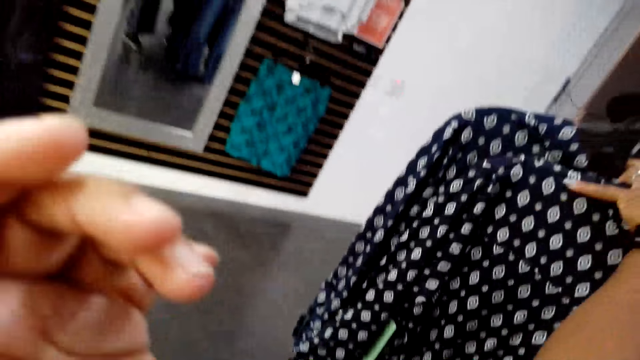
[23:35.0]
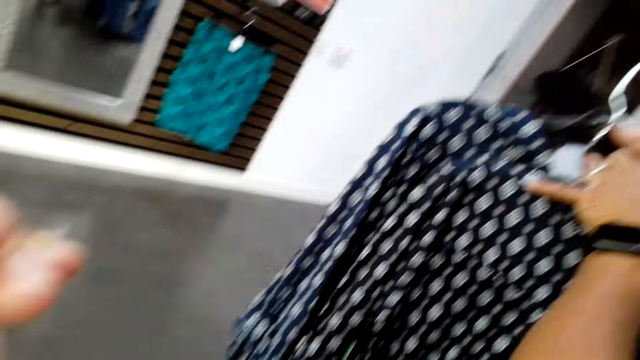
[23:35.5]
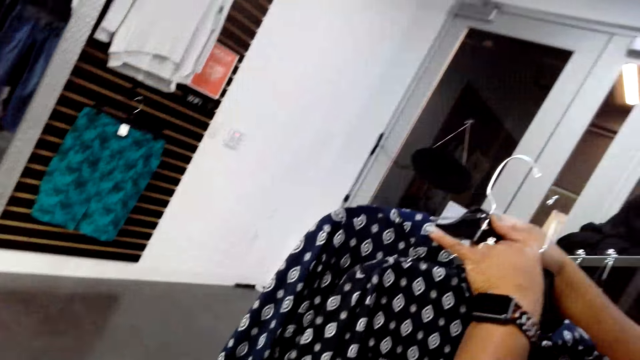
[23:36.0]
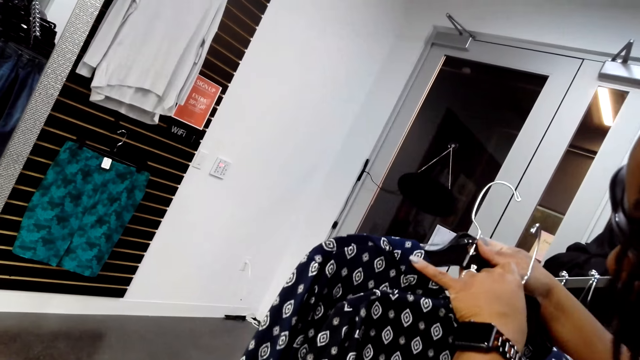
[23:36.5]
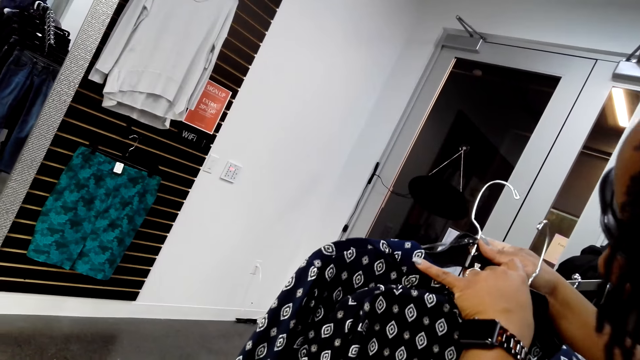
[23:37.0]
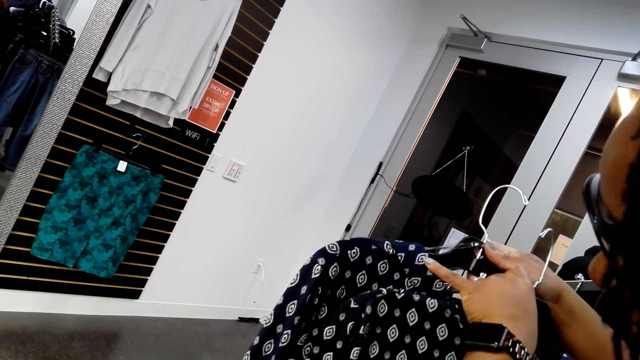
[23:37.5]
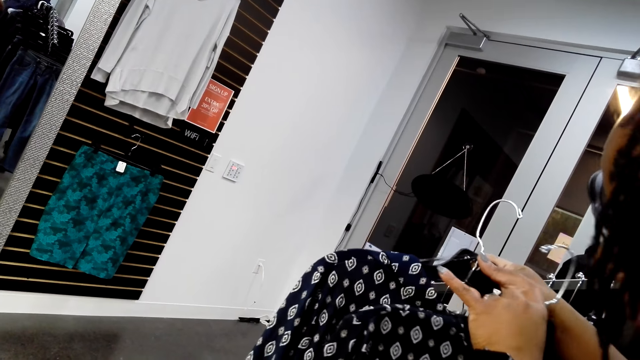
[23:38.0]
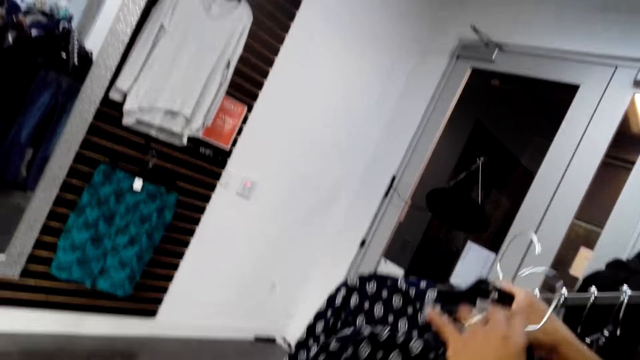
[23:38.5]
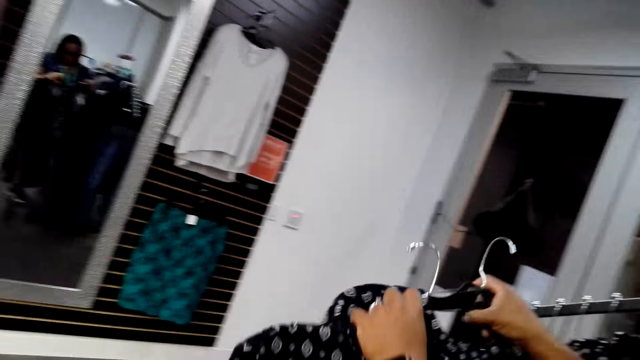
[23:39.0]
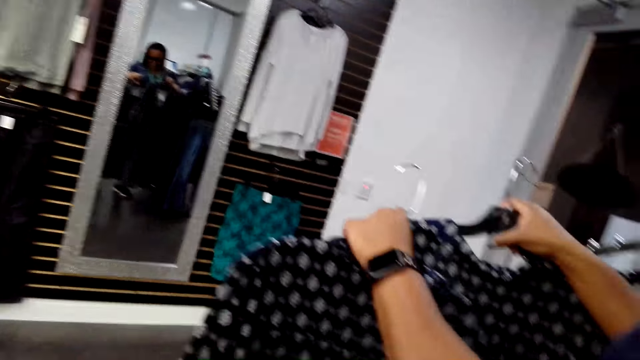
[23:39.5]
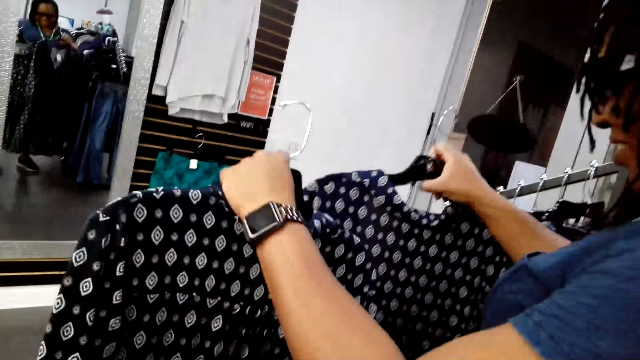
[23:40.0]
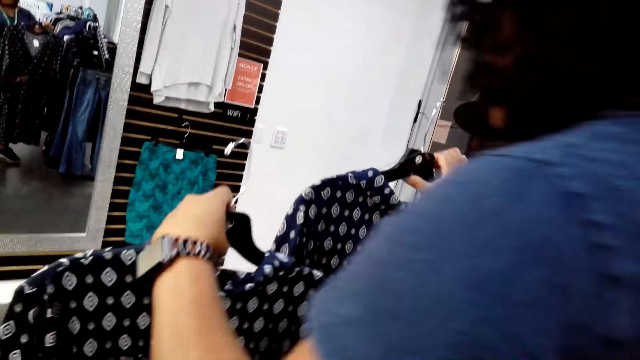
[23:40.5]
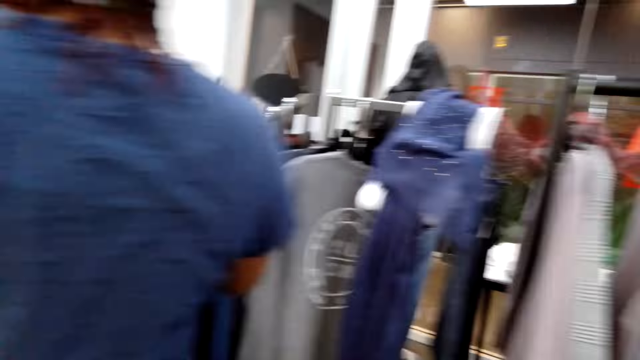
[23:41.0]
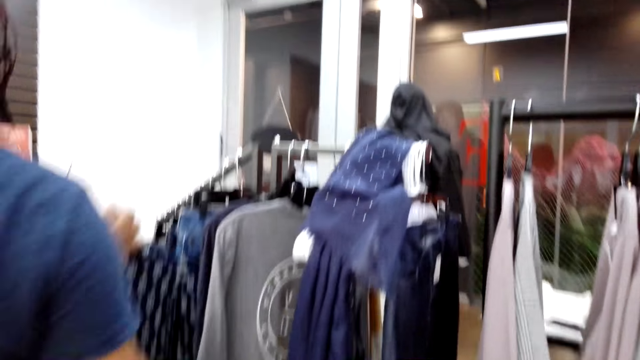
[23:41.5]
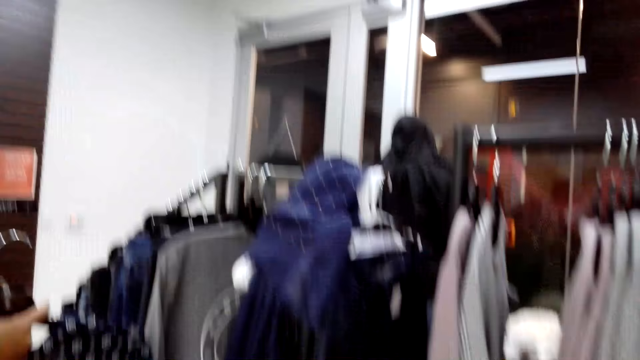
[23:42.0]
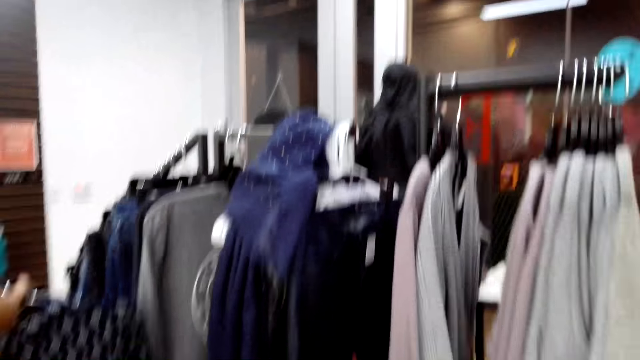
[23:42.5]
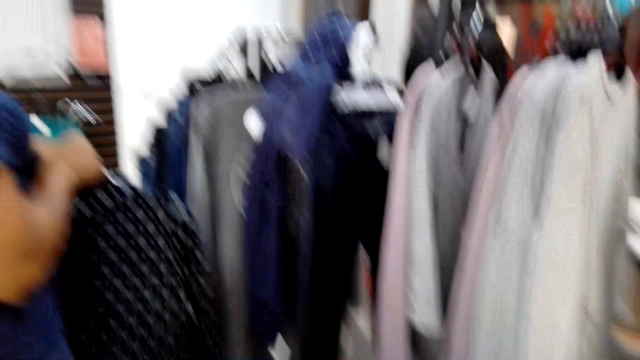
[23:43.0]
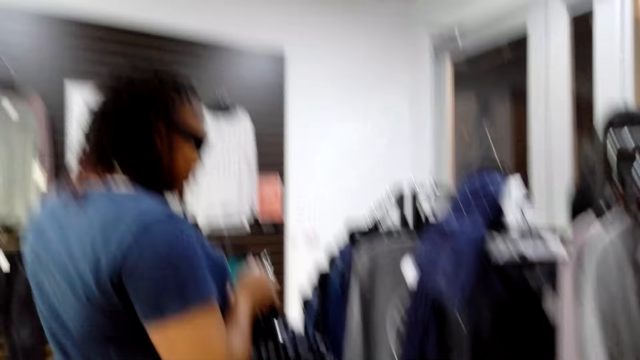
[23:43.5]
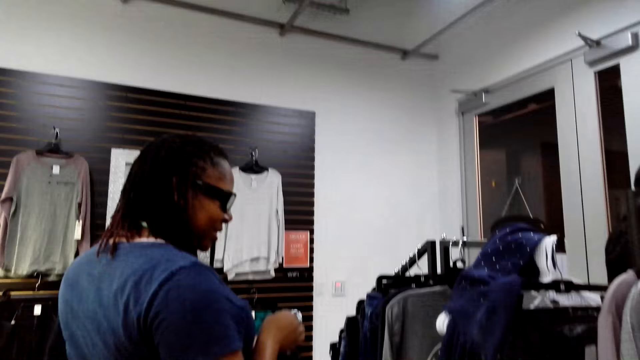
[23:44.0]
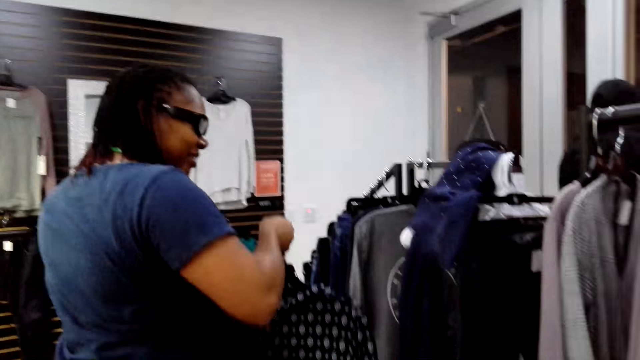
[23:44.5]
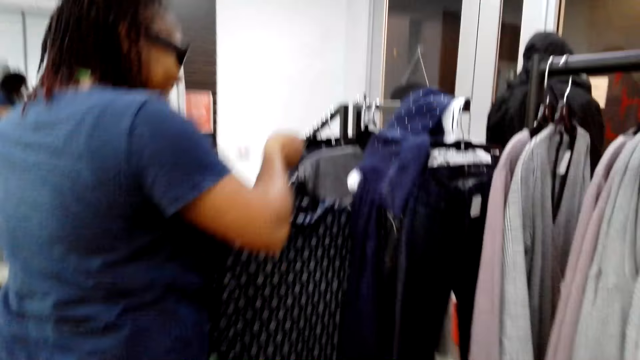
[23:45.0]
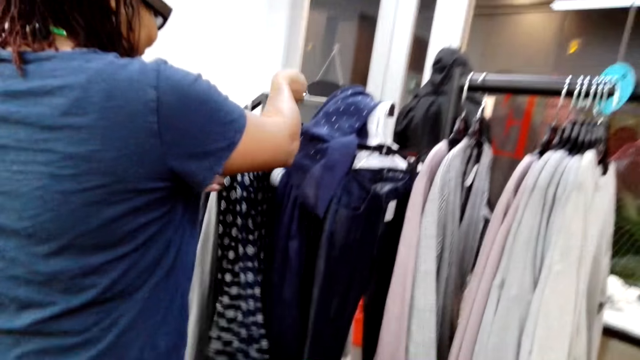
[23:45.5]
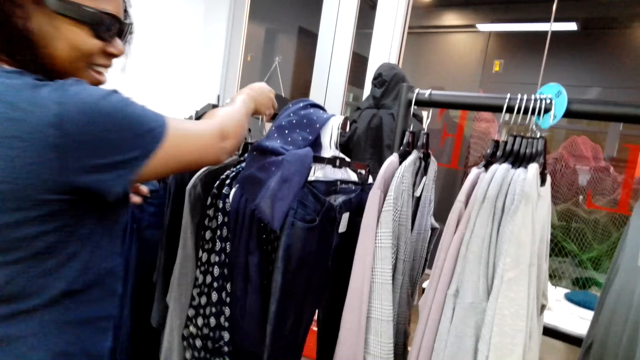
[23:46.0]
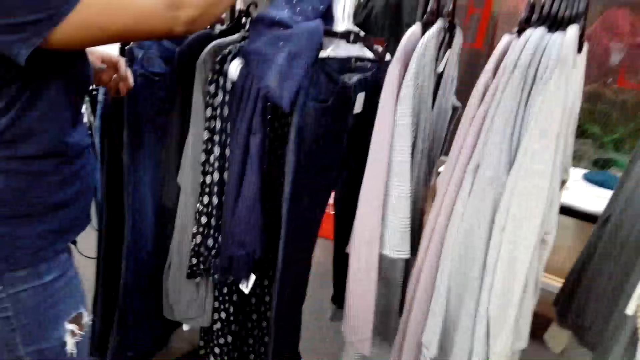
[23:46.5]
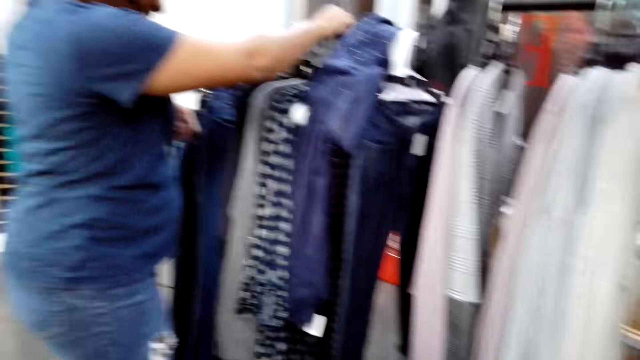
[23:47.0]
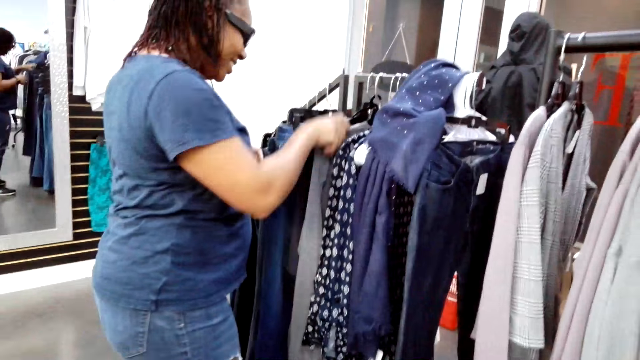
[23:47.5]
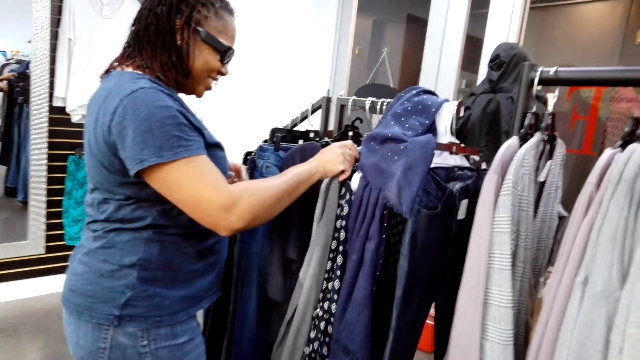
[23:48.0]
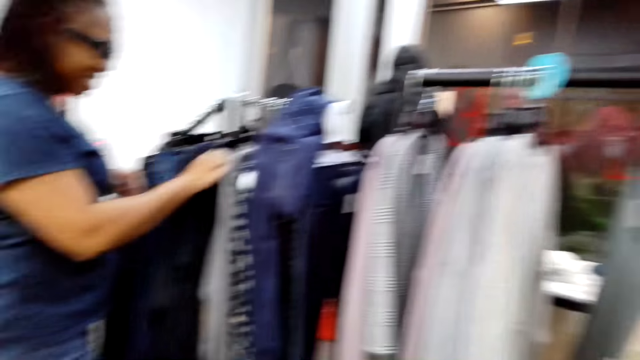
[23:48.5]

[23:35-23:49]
A woman holds clothes with hands. The woman points a finger at the clothes. The camera wearer looks at the clothes on a hanger stand. They put a dress on the hanging line. The woman hangs a cloth on the hanger stand.

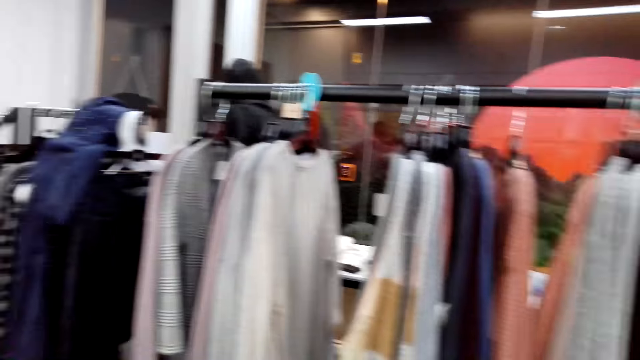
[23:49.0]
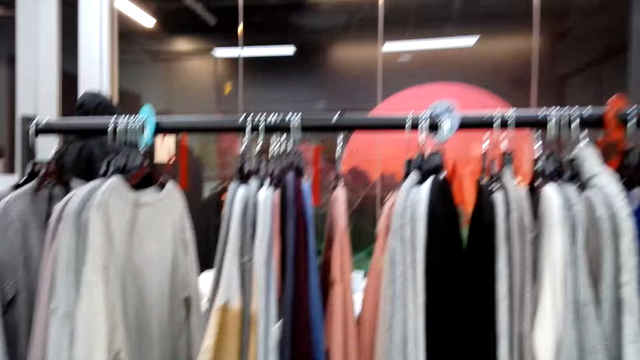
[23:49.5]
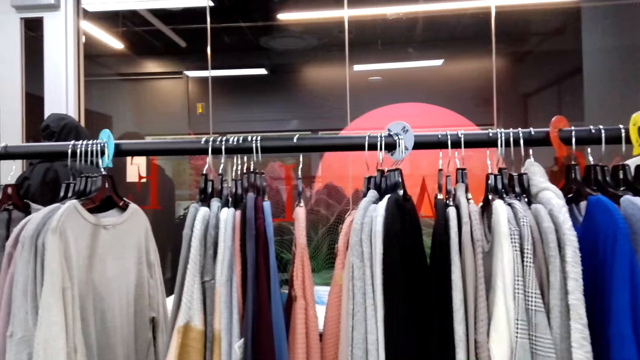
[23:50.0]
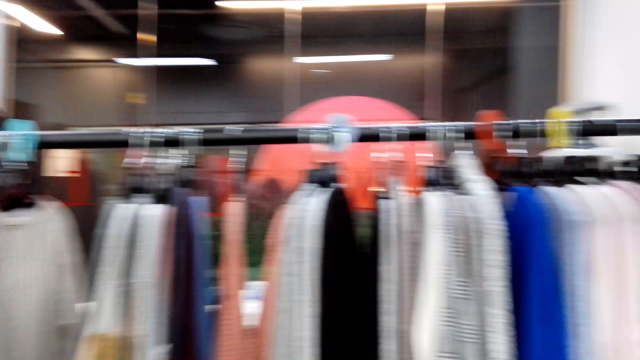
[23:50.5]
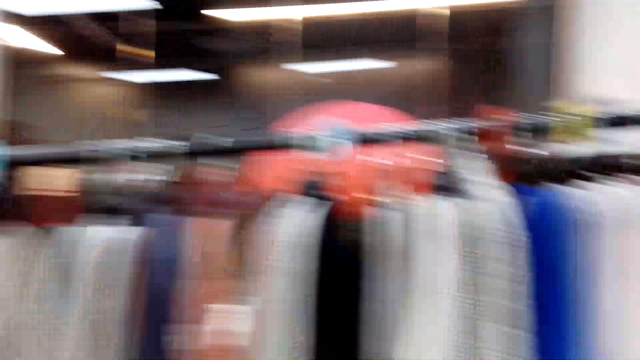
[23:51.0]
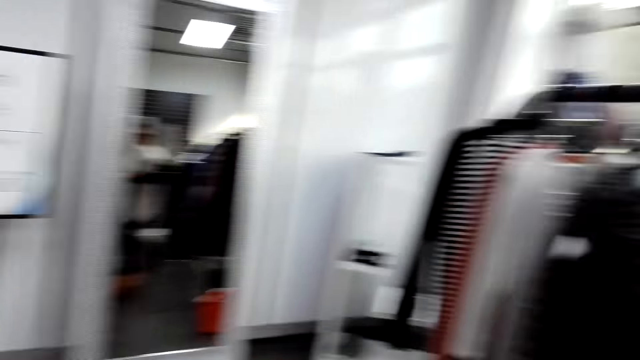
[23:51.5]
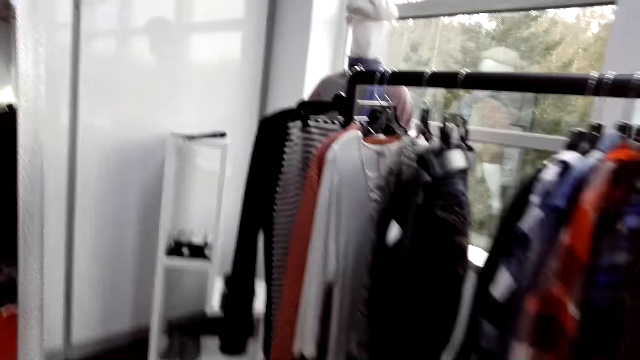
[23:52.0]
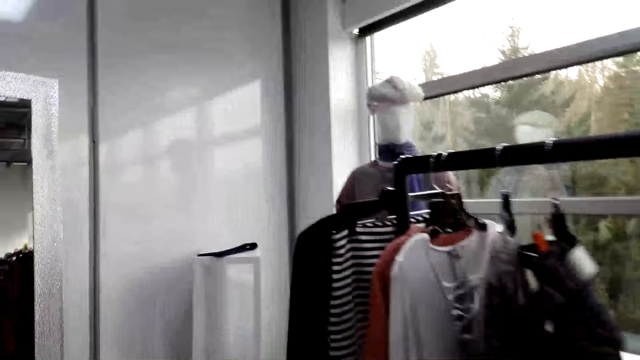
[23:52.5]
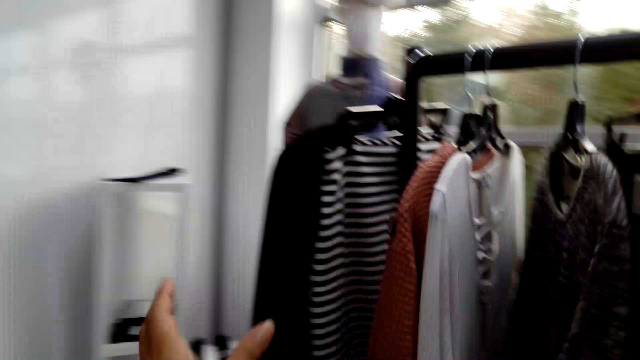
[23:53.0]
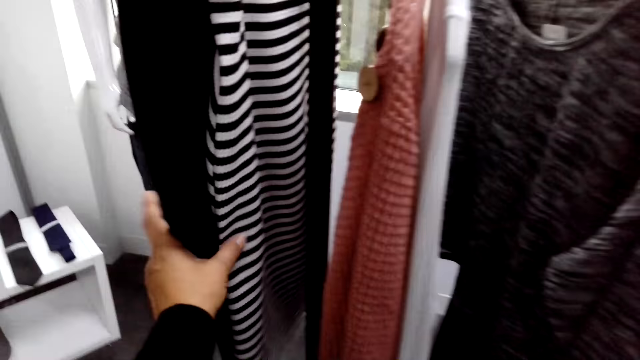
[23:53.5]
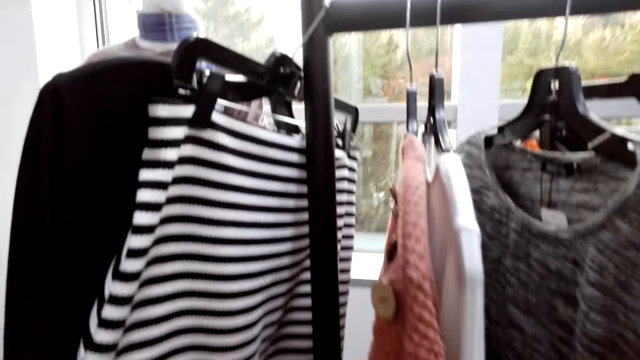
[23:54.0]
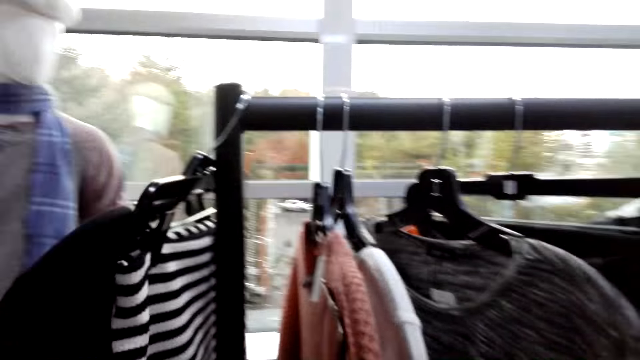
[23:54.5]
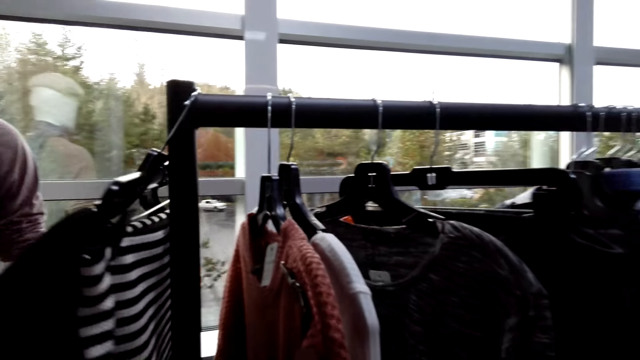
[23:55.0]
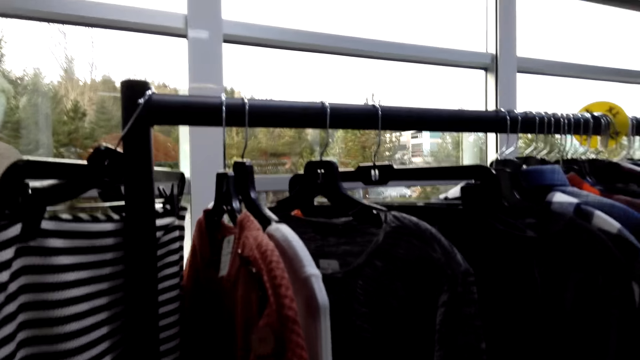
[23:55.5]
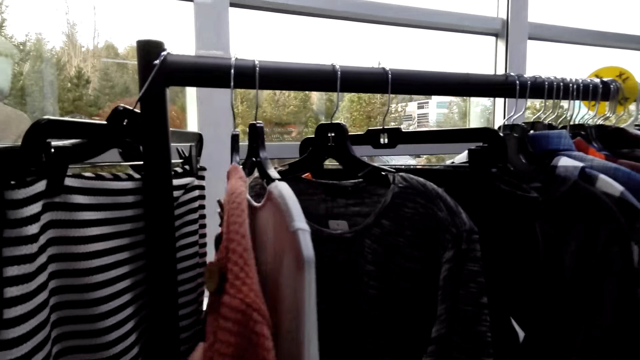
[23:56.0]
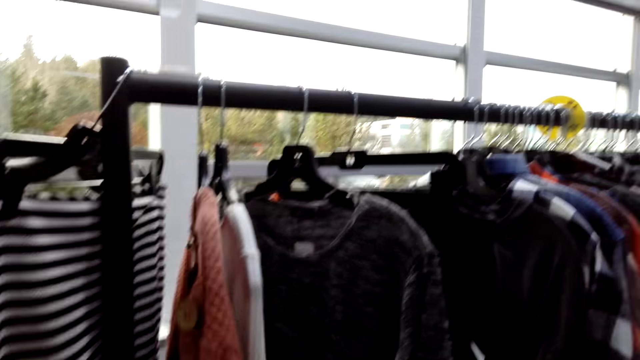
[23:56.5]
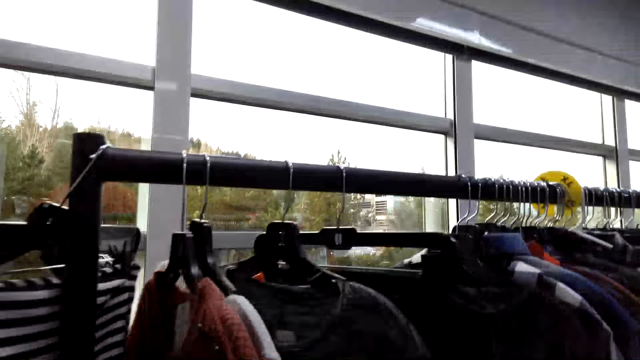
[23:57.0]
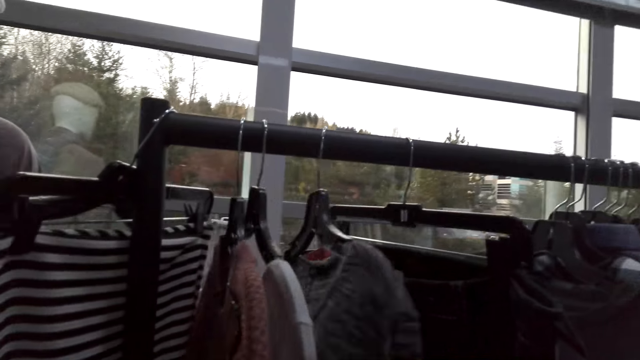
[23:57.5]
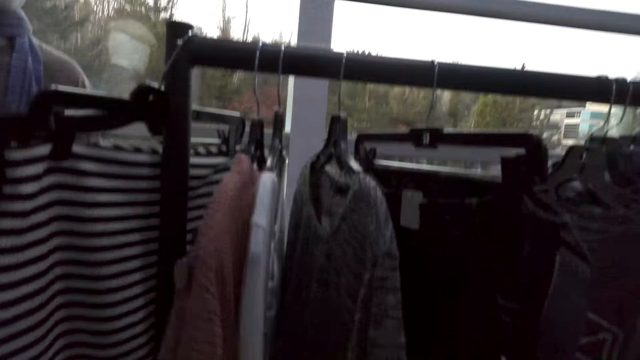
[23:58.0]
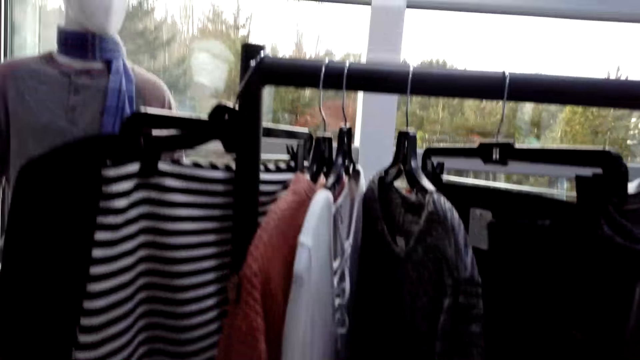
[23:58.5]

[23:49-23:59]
The camera wearer looks at the clothes on a hanger stand. They hold a skirt on the line. They sort a cloth on the hanger stand. They touch clothes on the line.
